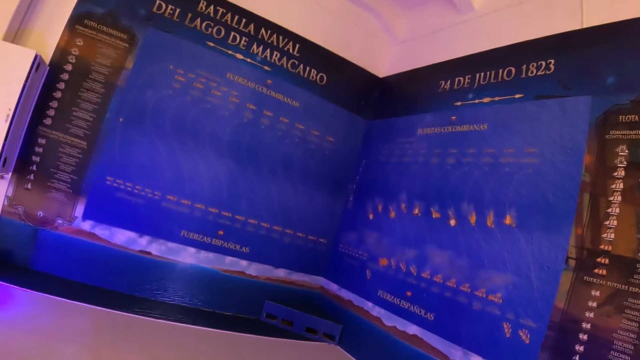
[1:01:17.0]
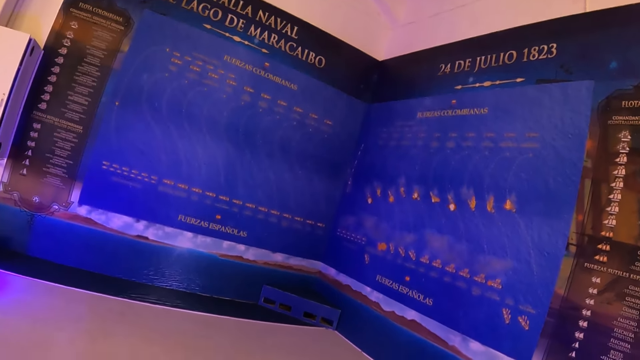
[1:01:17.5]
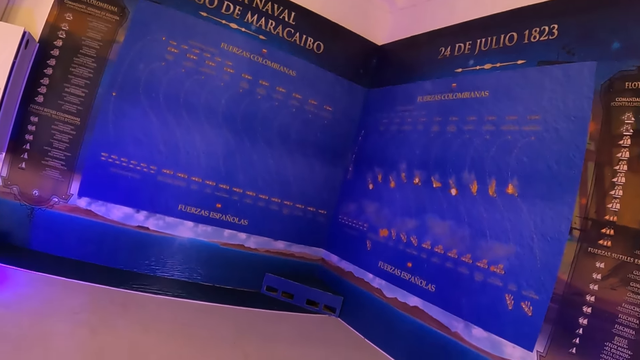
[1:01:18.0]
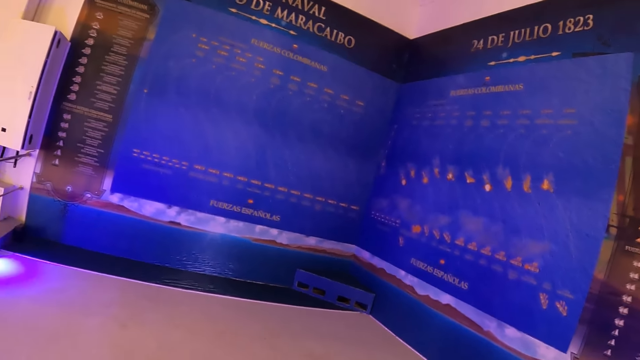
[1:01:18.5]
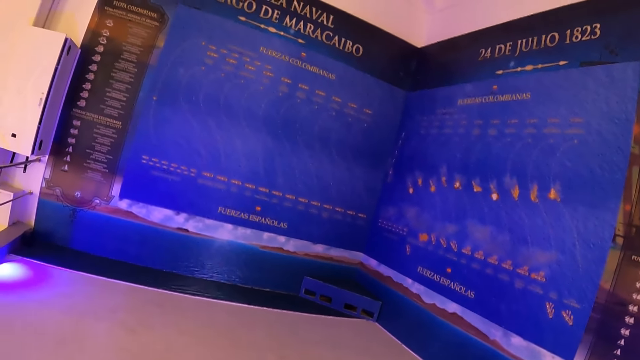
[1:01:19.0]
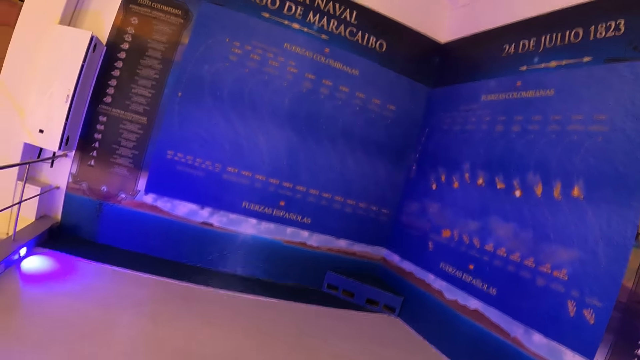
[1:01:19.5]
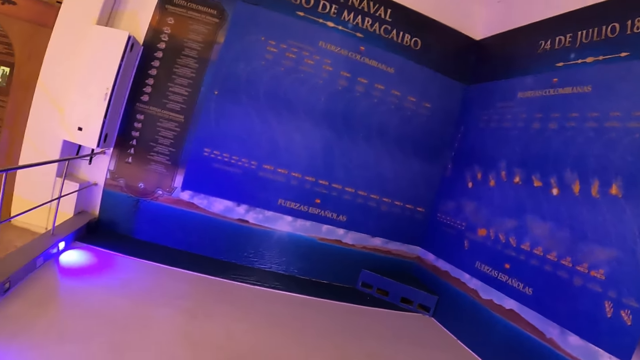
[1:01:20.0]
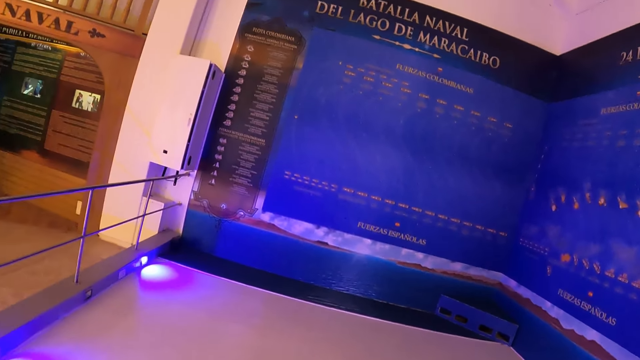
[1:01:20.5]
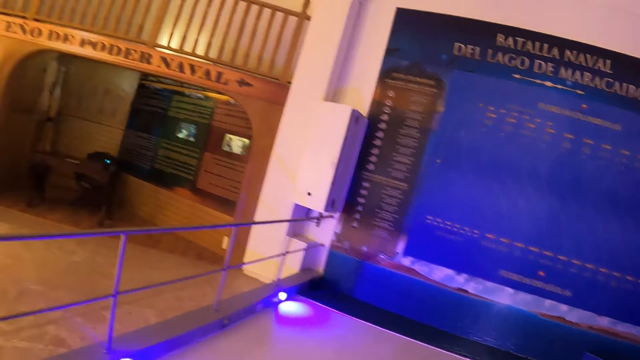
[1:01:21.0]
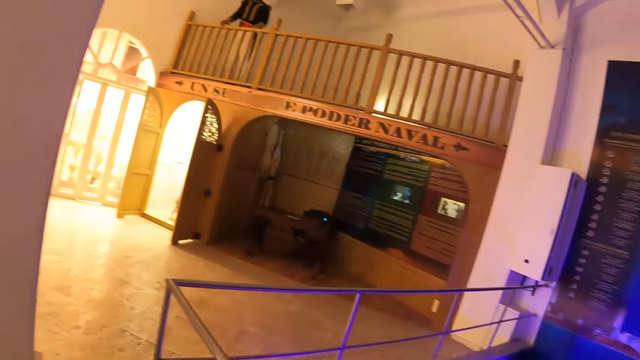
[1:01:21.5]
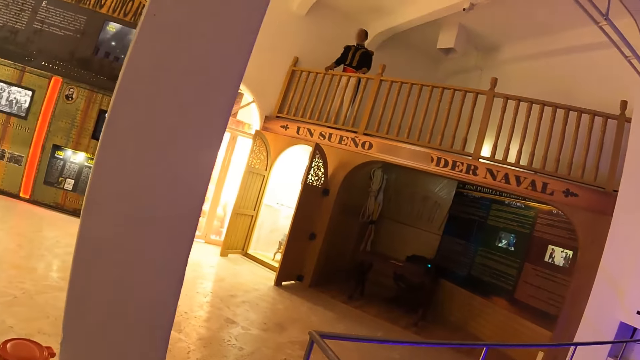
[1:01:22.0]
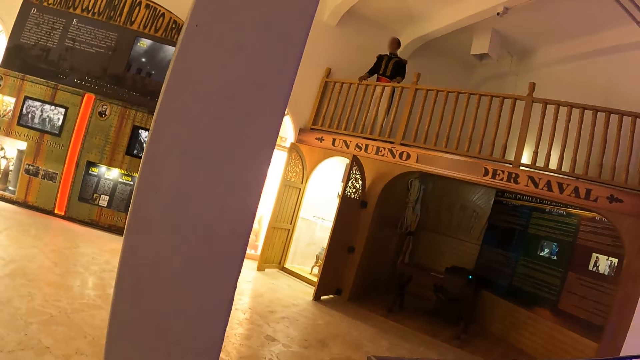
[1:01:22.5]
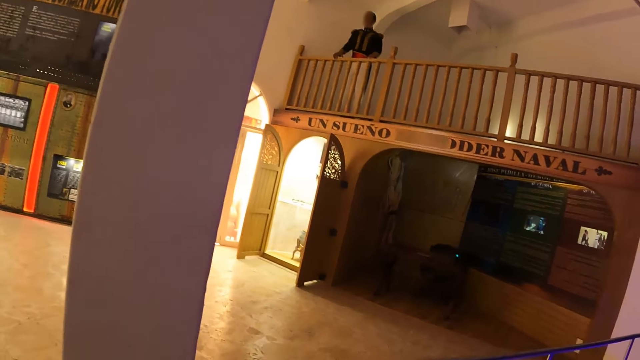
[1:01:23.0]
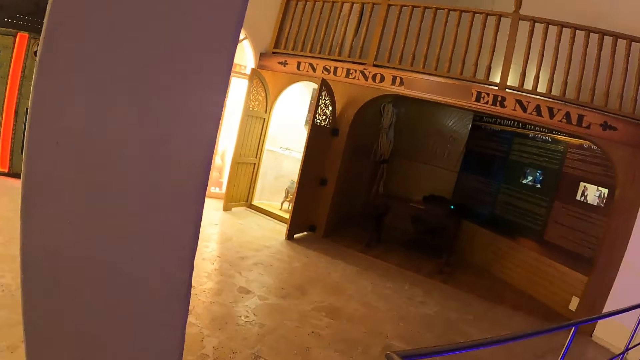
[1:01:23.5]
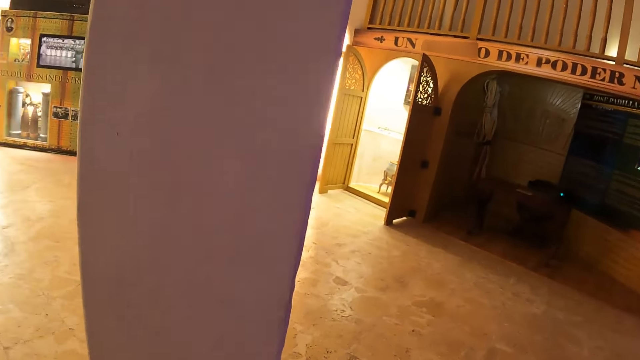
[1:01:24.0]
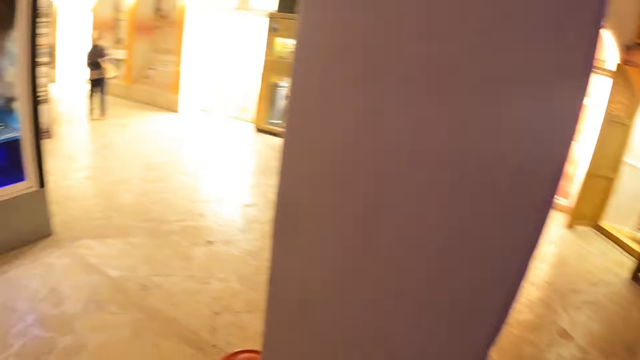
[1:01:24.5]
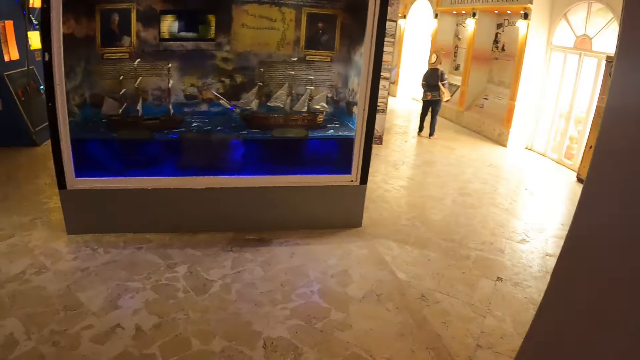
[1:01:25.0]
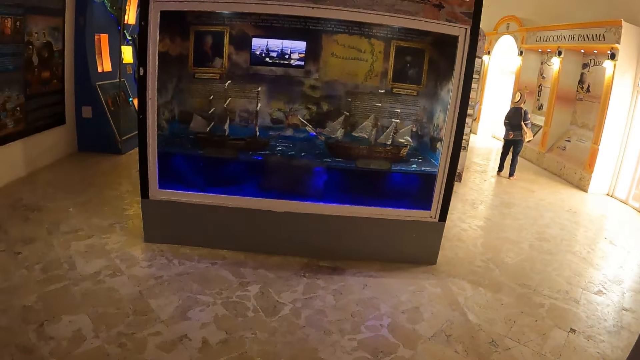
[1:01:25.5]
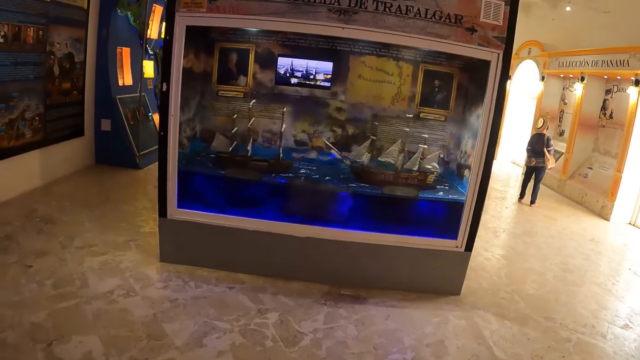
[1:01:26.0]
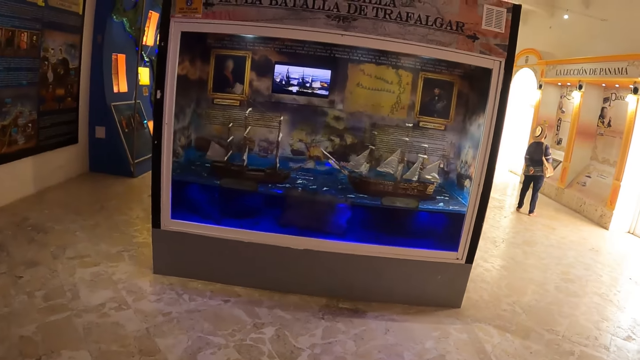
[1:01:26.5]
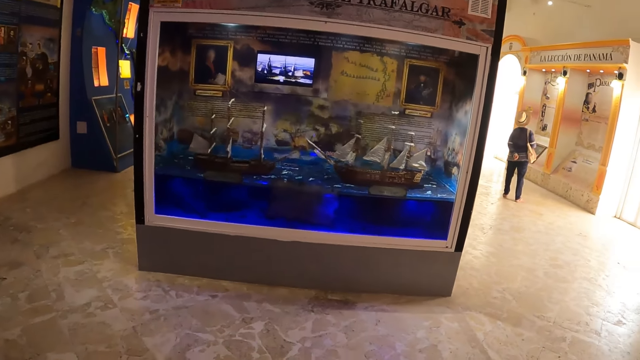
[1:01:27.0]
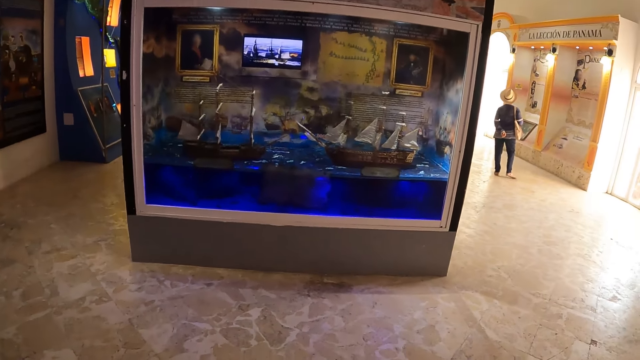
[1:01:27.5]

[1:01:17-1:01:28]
The camera wearer looks around. They look around again. They turn around and look around.

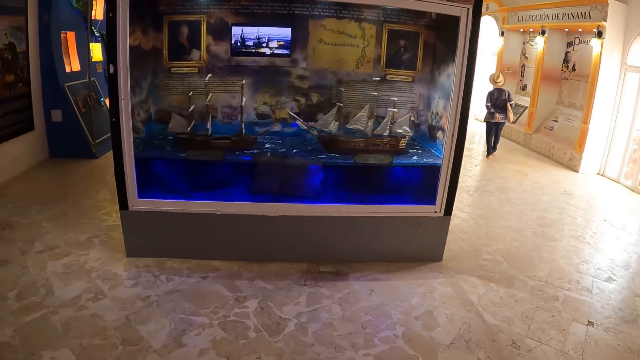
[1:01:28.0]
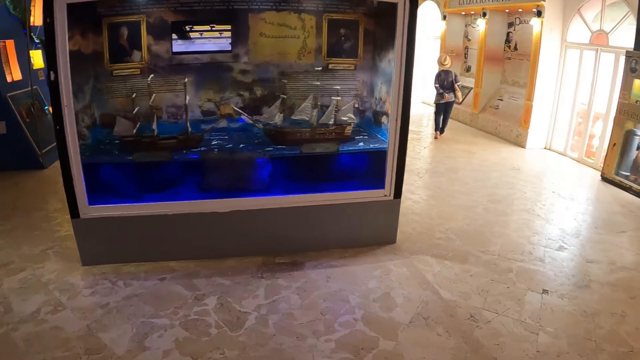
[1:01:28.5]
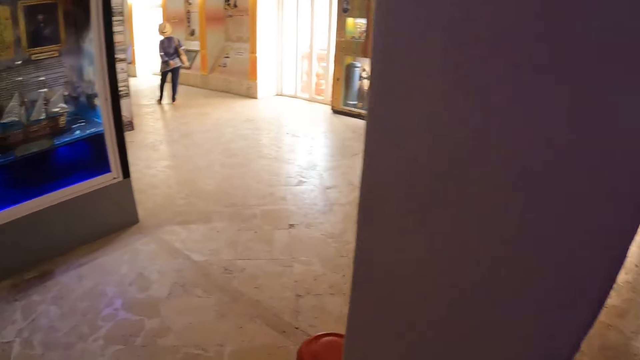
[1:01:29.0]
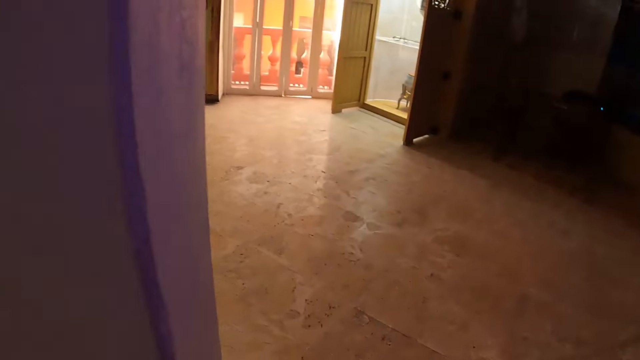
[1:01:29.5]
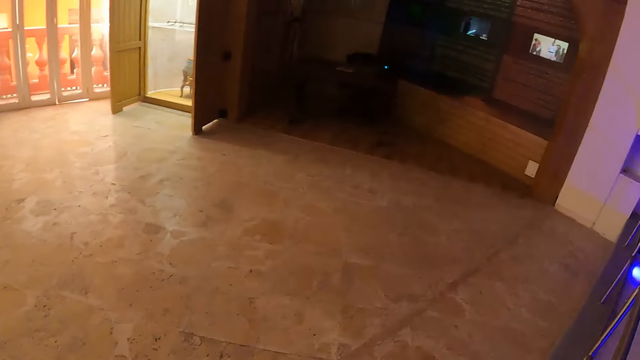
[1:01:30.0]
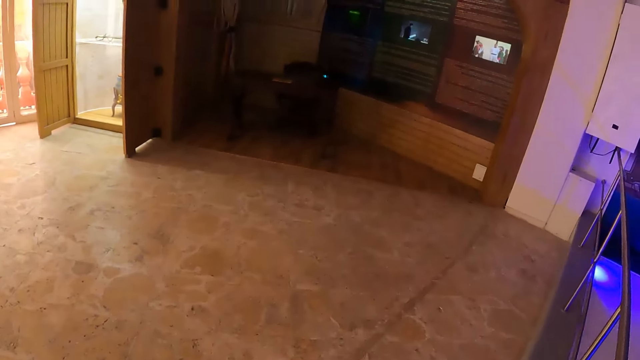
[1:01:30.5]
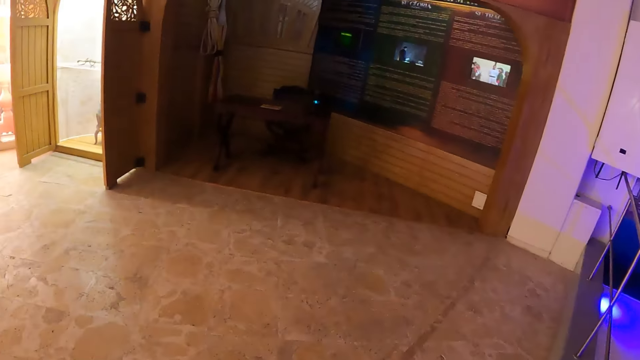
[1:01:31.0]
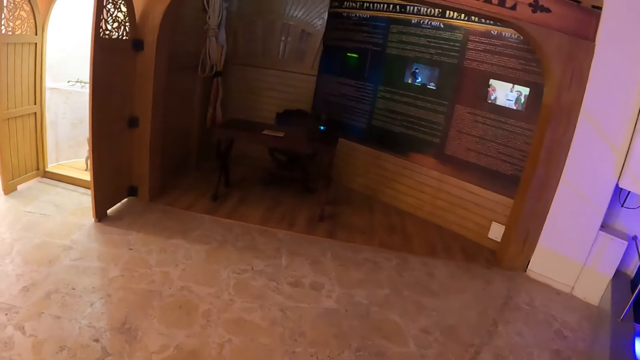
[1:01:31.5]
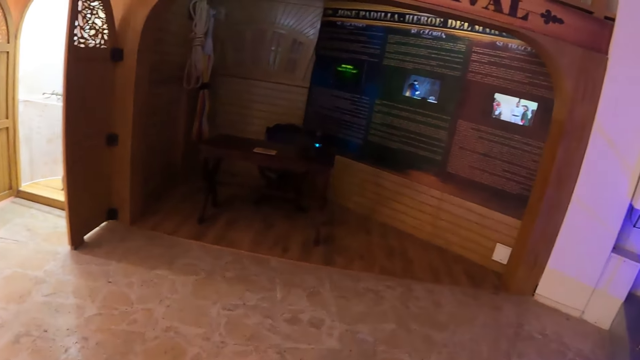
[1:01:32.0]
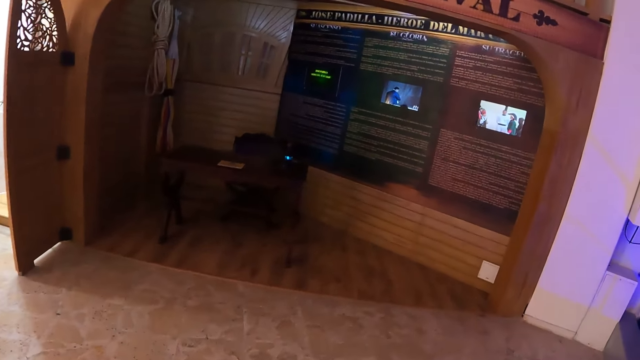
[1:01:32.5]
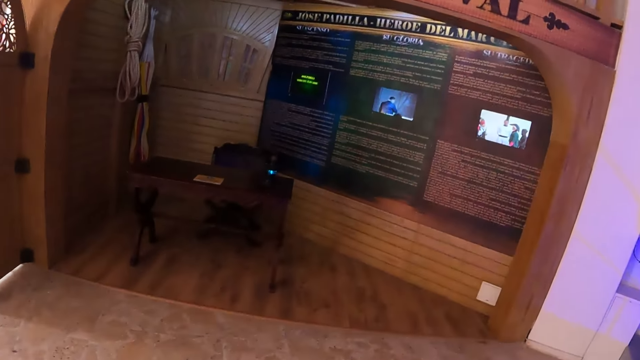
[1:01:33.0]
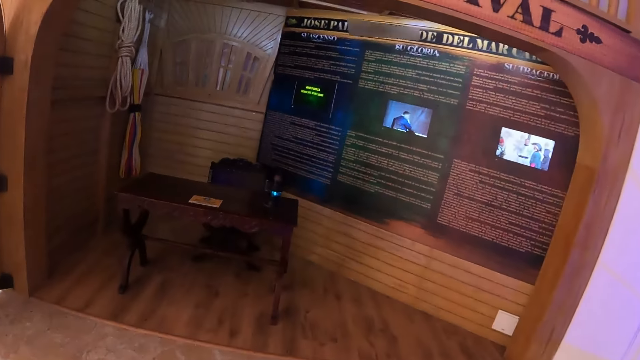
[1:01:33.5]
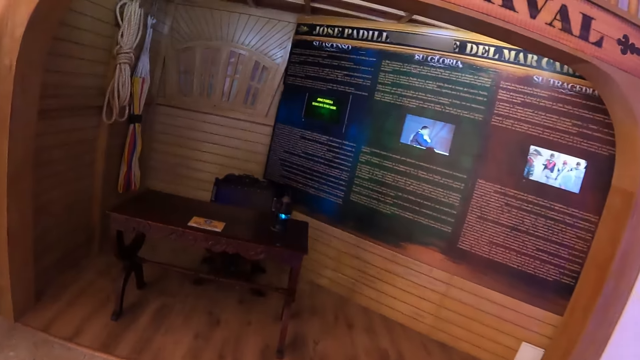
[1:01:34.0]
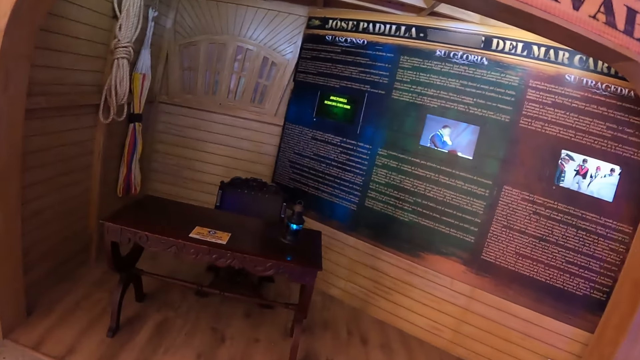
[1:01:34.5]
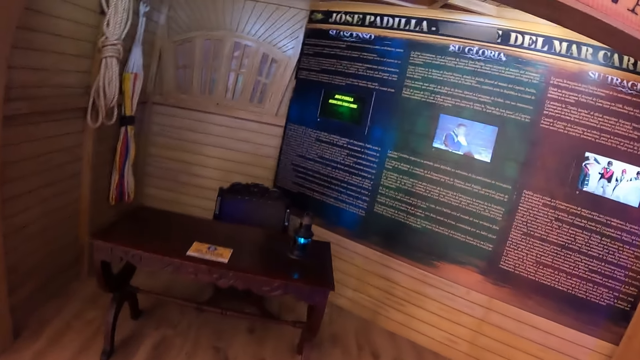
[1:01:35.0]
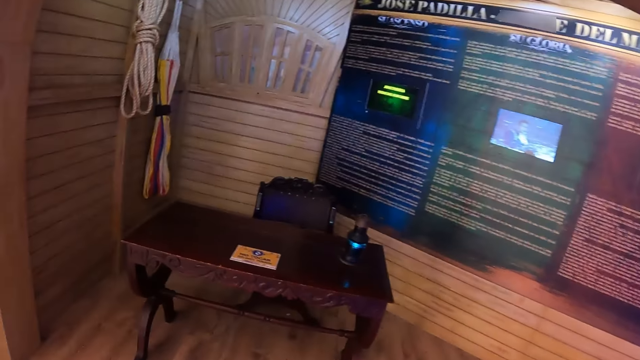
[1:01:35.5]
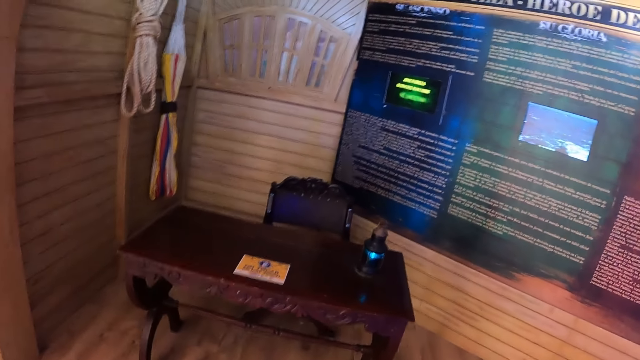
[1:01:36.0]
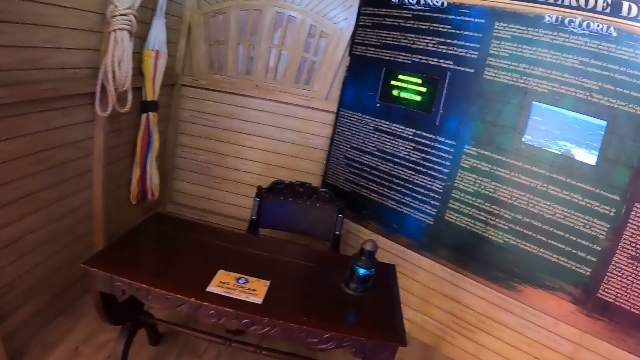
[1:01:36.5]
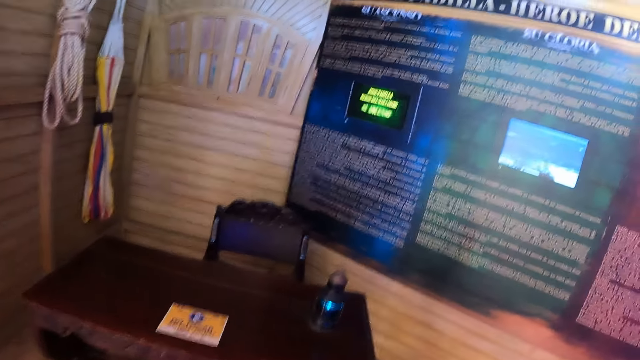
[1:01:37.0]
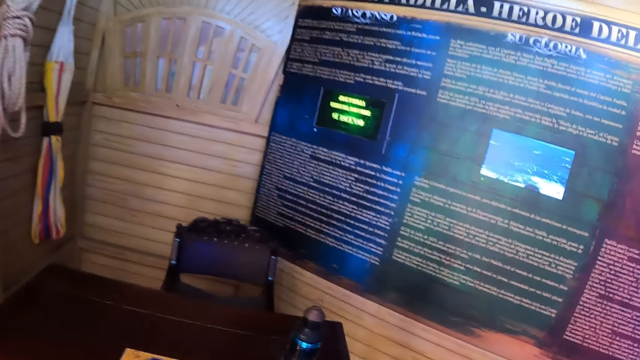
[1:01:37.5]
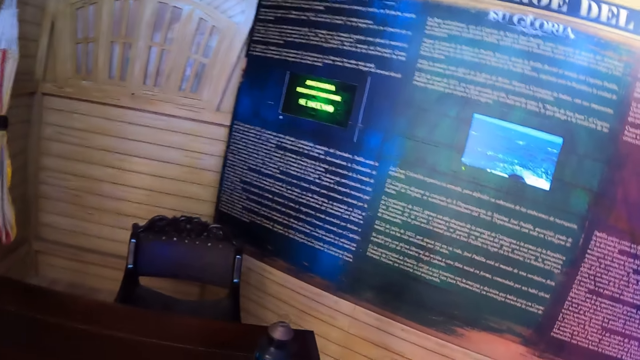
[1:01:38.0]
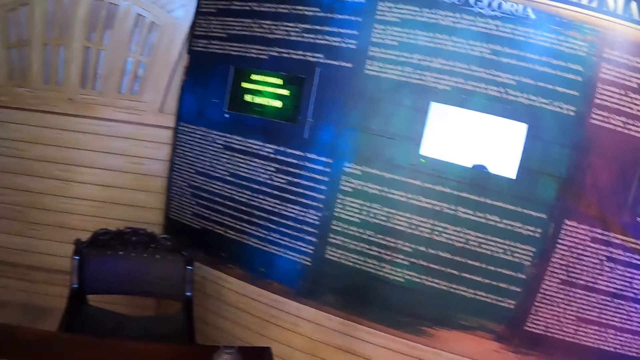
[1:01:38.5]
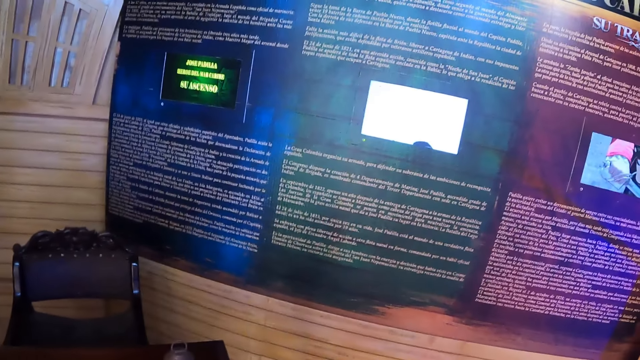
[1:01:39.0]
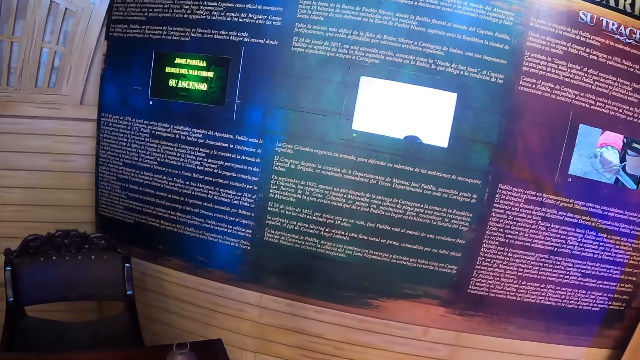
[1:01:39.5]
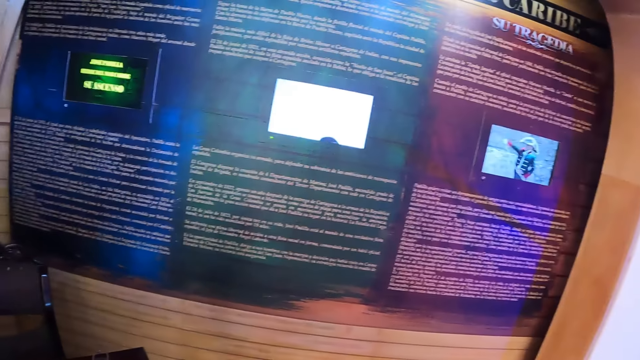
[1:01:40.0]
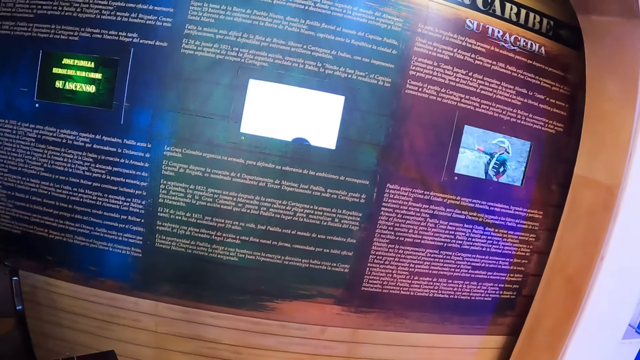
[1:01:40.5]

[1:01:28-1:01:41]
The camera wearer turns around. They walk in the historical building. They watch a magic screen wall. They look around.
